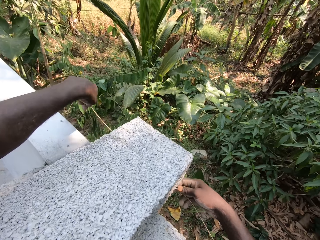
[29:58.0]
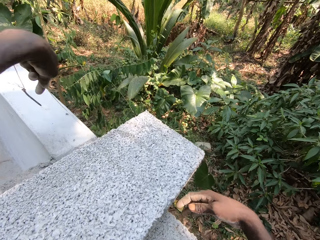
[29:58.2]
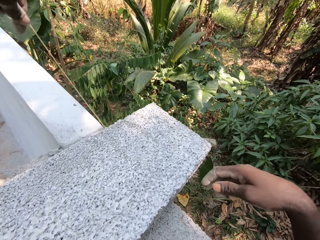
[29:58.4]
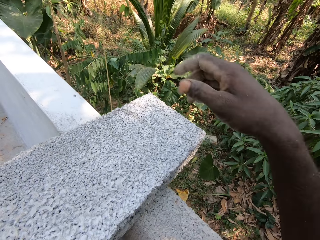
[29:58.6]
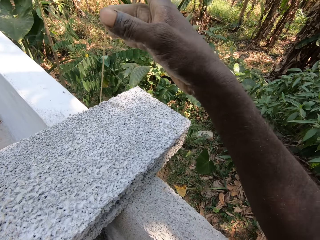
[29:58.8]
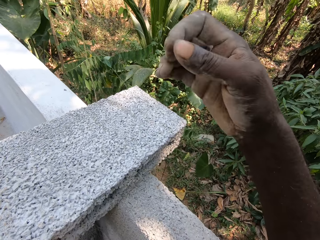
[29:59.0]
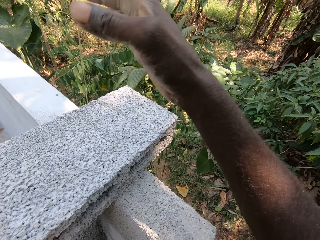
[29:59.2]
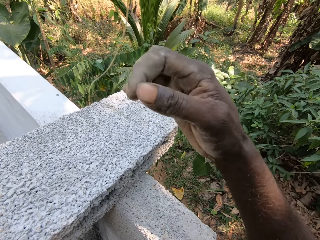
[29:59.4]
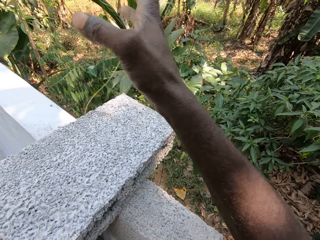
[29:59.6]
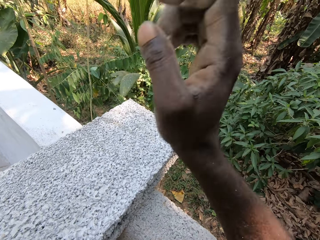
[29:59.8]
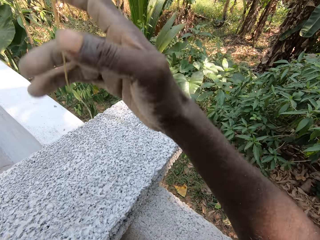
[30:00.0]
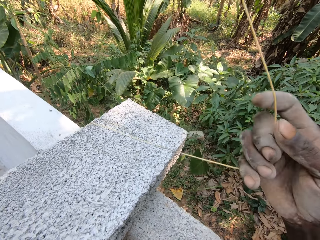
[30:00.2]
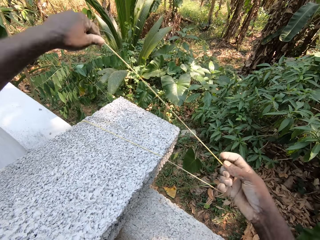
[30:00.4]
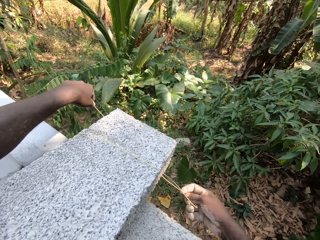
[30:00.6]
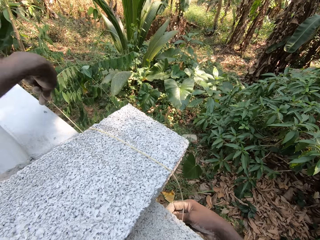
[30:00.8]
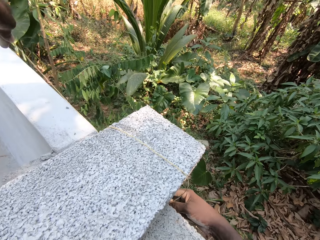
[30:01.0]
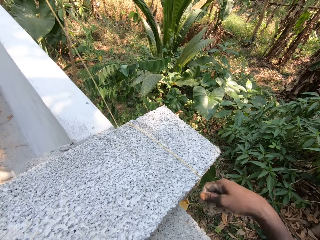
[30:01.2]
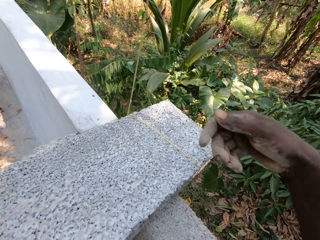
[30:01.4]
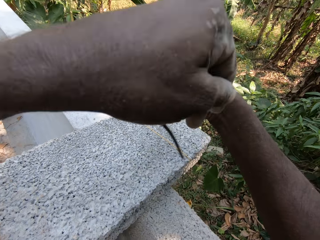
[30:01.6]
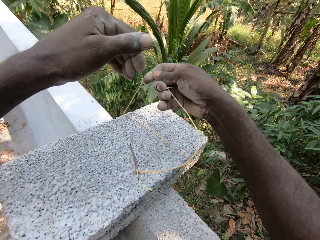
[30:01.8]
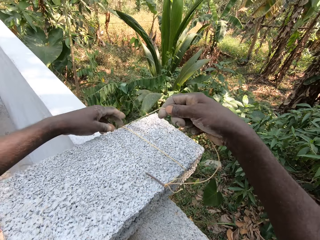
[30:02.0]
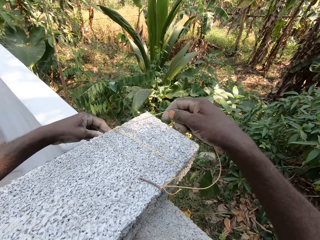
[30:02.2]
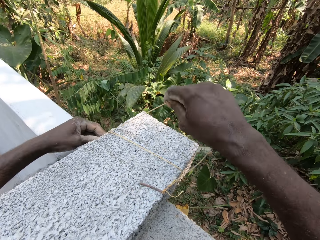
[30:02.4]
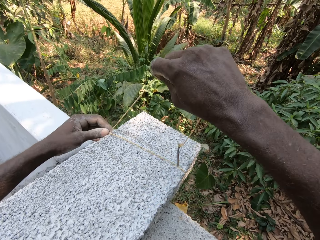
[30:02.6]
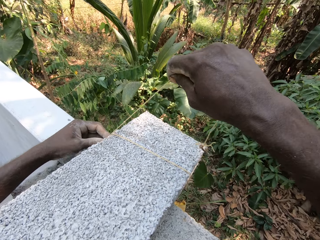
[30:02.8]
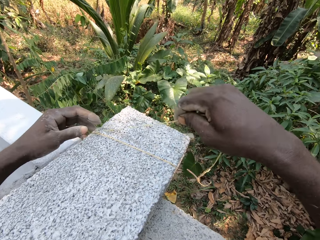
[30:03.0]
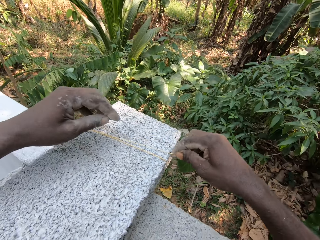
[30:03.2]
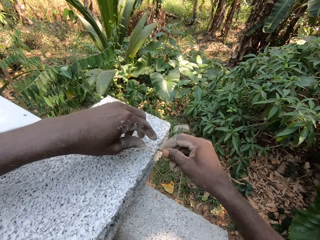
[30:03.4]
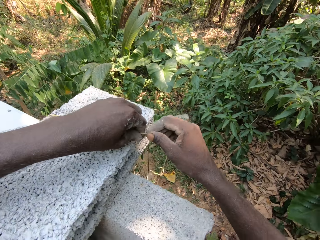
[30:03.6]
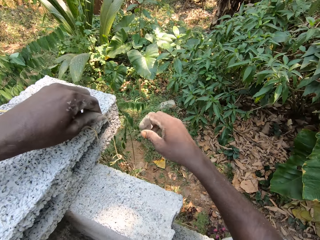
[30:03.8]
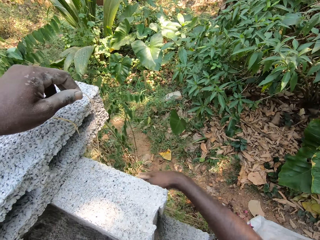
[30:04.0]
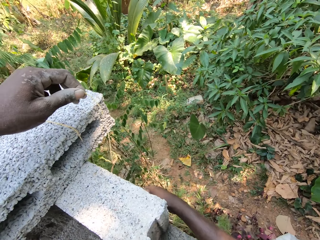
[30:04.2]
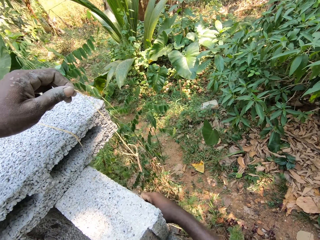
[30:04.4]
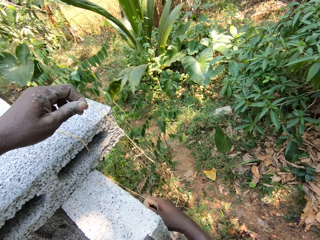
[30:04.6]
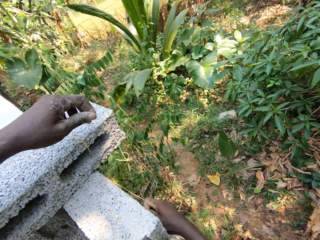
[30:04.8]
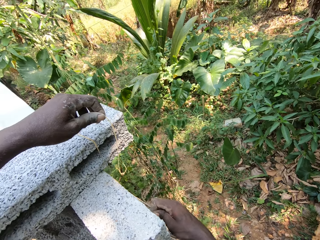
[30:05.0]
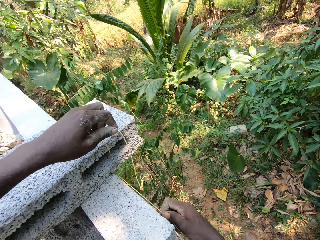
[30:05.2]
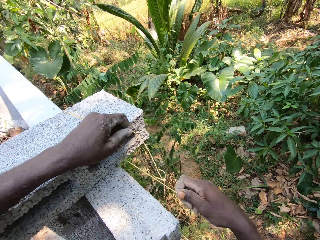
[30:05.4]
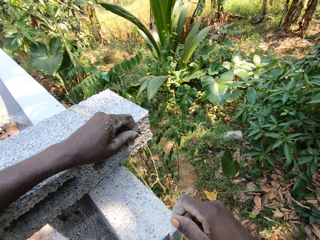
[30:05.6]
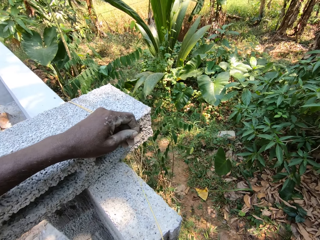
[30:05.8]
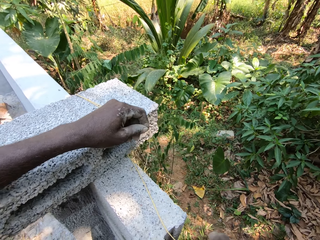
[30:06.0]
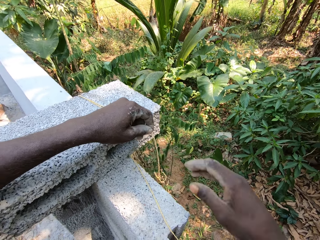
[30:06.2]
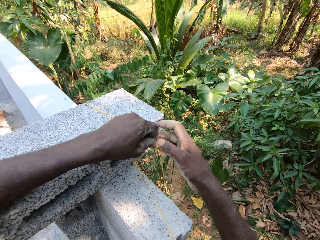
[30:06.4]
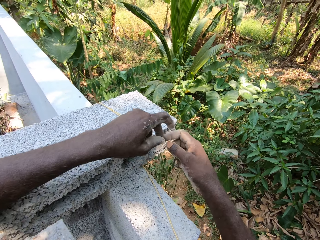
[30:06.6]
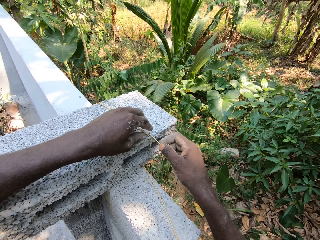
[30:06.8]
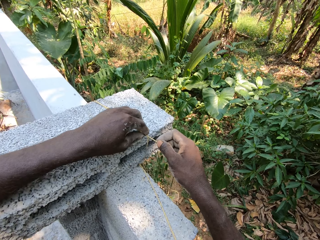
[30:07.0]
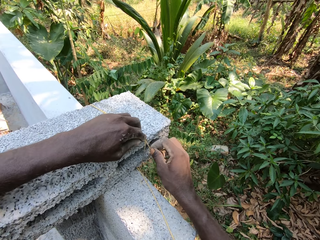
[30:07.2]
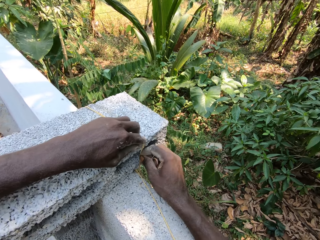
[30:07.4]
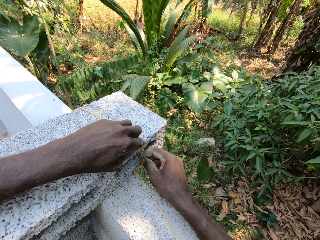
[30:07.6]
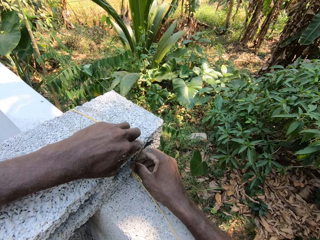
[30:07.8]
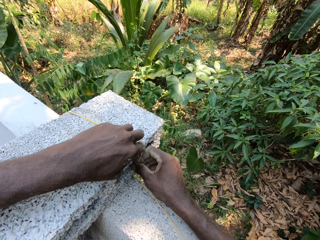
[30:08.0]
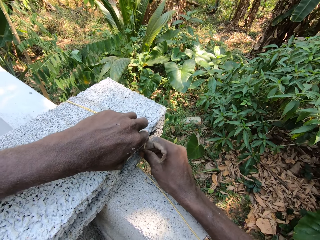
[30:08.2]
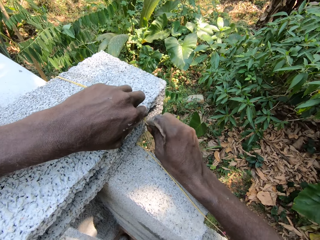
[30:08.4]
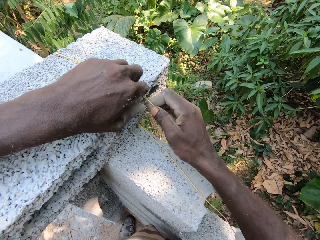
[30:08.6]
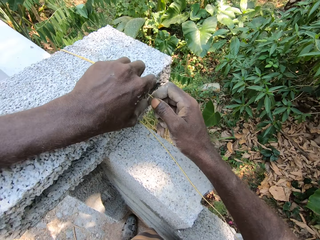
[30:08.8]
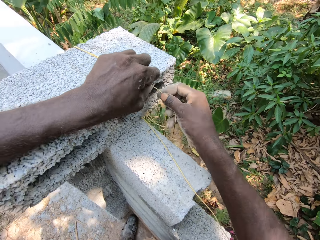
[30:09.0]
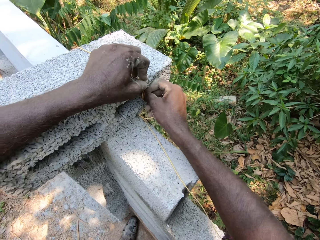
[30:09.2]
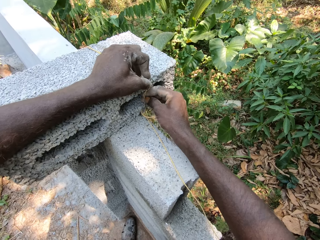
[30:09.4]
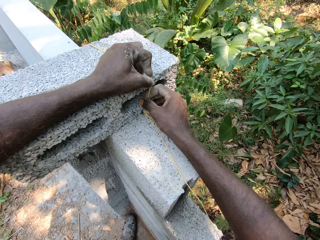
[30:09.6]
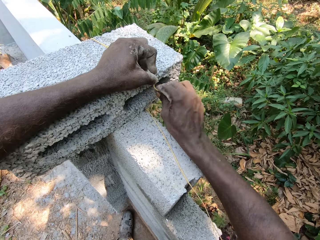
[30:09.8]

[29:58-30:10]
The camera wearer measures the bricks with the rope. He ties the rope around the brick on the fence with his hands.

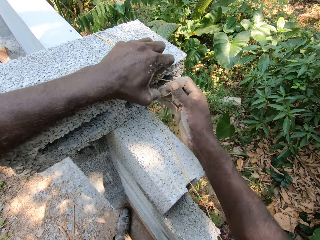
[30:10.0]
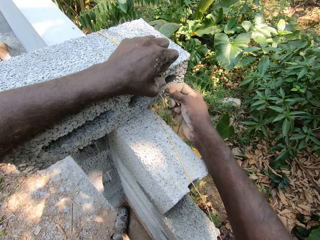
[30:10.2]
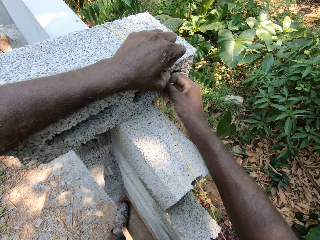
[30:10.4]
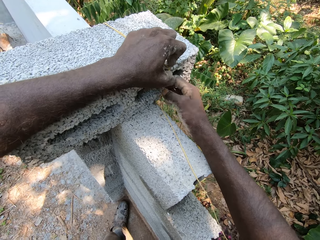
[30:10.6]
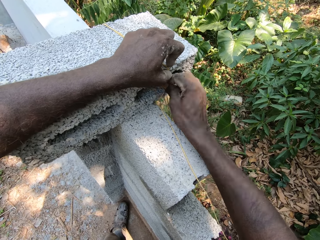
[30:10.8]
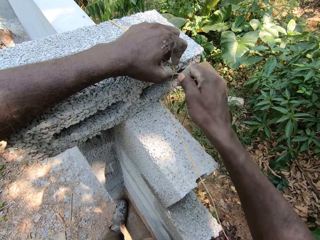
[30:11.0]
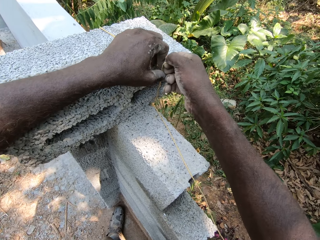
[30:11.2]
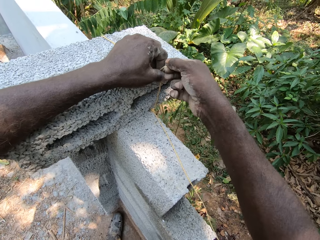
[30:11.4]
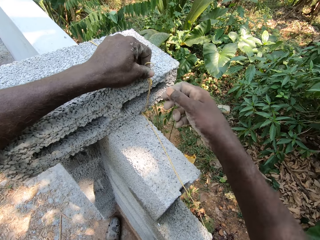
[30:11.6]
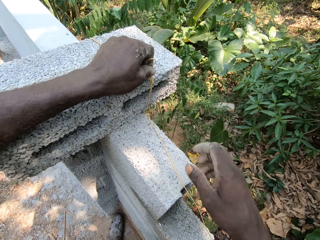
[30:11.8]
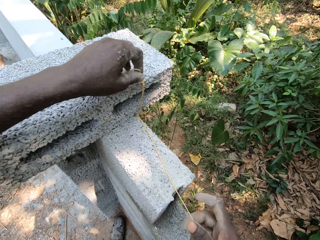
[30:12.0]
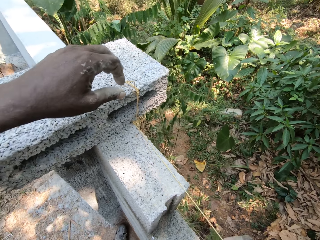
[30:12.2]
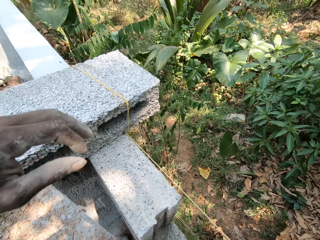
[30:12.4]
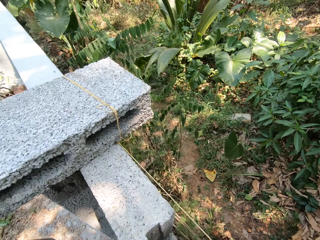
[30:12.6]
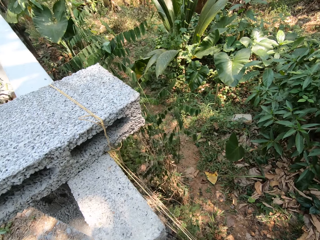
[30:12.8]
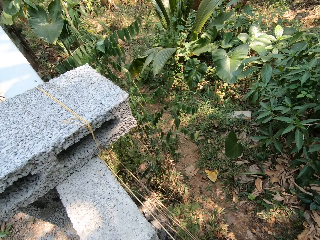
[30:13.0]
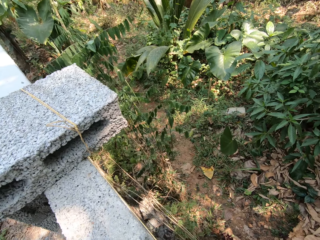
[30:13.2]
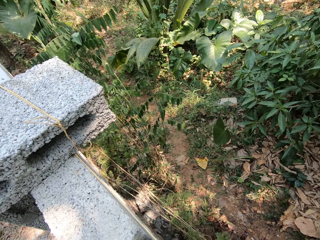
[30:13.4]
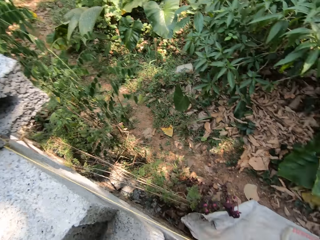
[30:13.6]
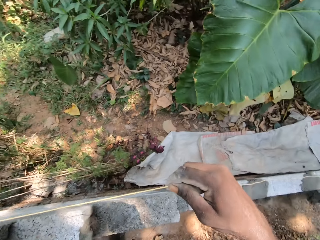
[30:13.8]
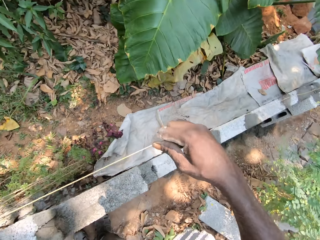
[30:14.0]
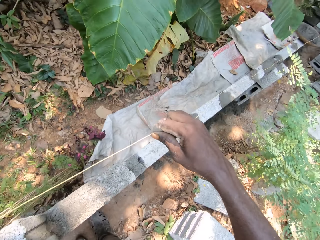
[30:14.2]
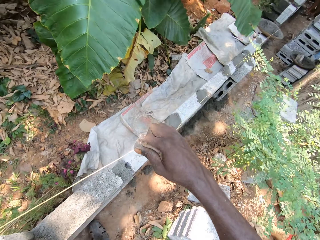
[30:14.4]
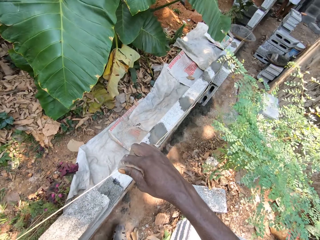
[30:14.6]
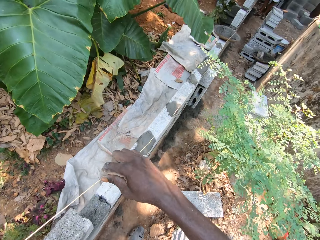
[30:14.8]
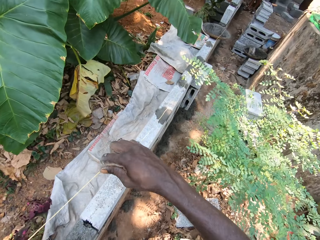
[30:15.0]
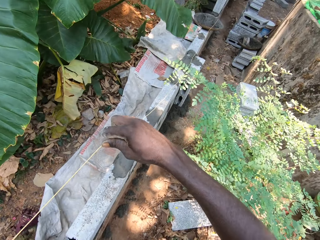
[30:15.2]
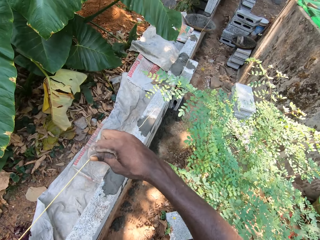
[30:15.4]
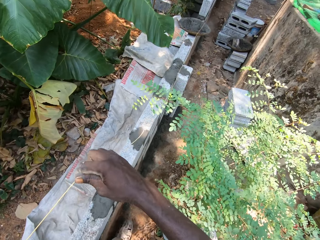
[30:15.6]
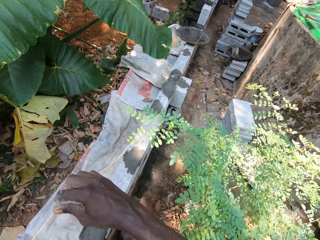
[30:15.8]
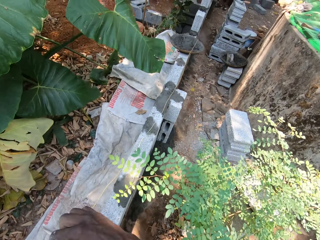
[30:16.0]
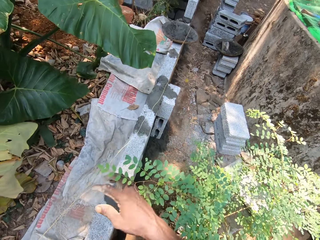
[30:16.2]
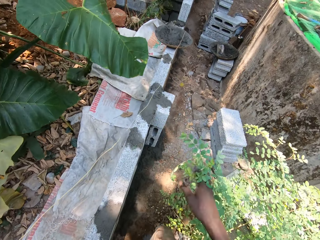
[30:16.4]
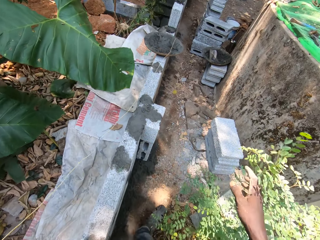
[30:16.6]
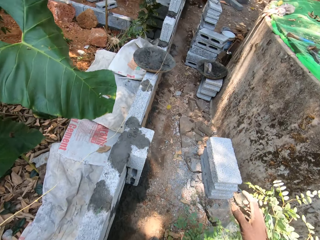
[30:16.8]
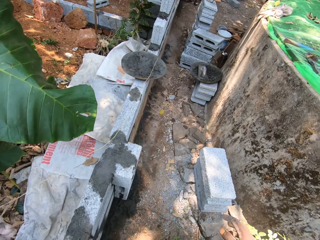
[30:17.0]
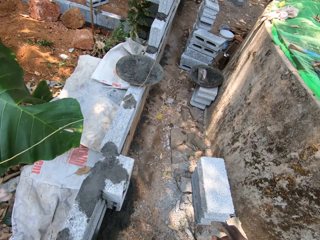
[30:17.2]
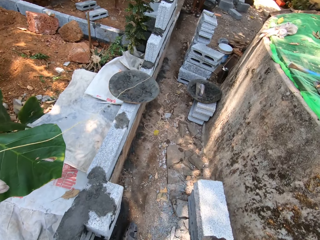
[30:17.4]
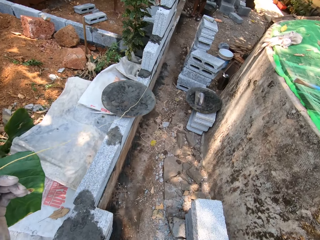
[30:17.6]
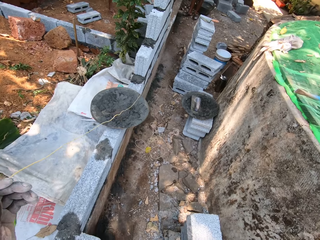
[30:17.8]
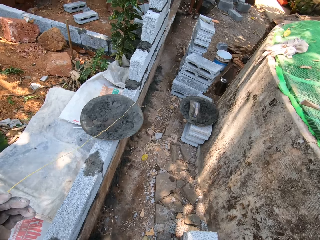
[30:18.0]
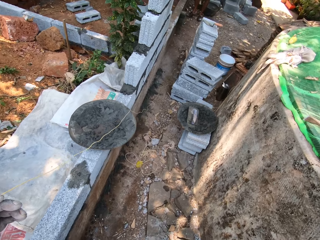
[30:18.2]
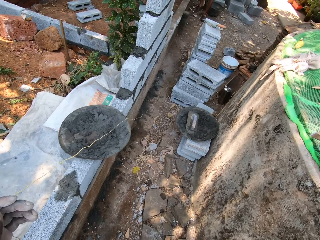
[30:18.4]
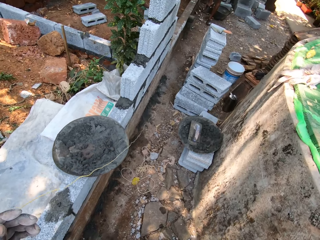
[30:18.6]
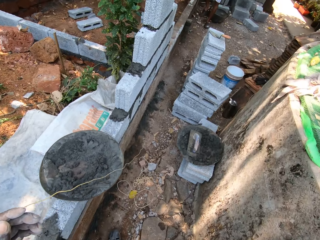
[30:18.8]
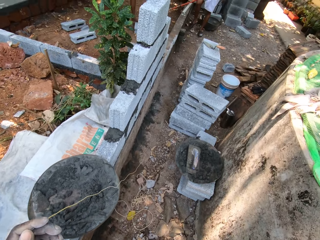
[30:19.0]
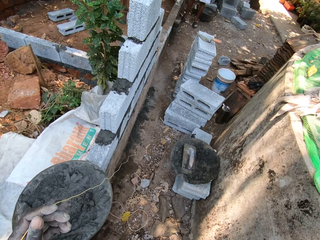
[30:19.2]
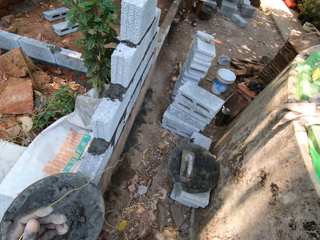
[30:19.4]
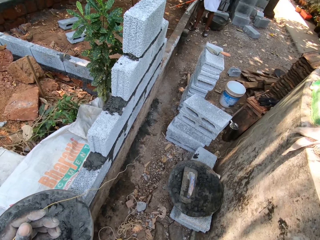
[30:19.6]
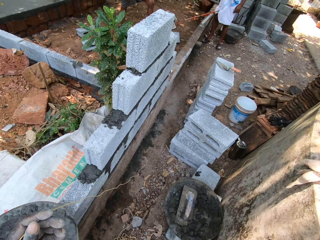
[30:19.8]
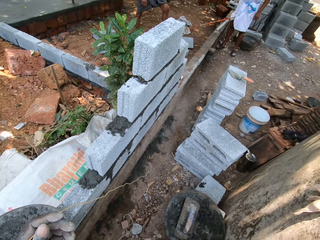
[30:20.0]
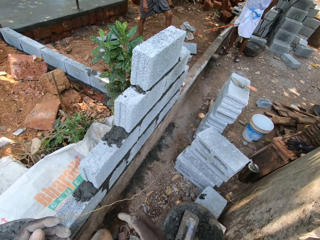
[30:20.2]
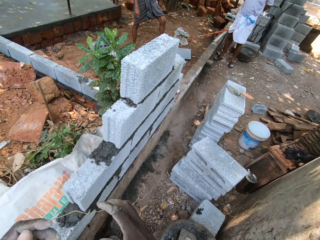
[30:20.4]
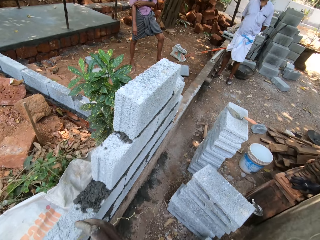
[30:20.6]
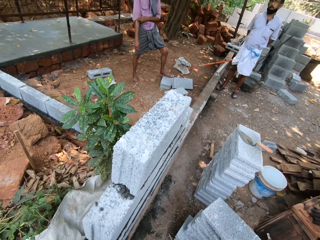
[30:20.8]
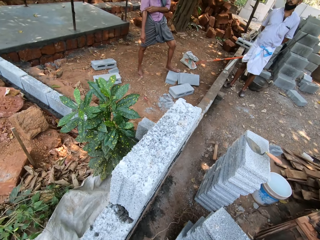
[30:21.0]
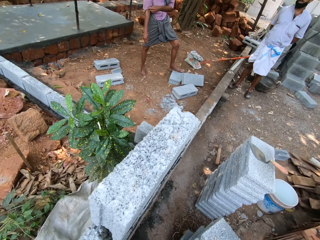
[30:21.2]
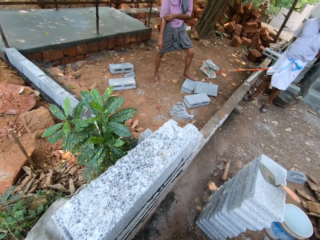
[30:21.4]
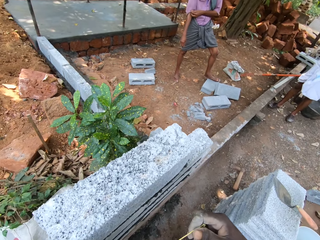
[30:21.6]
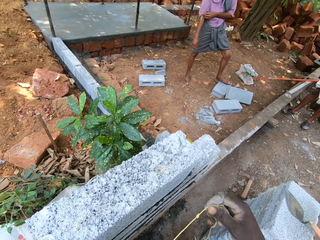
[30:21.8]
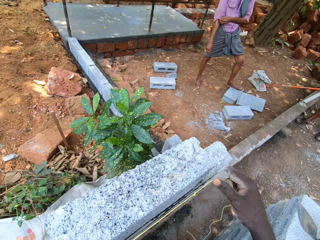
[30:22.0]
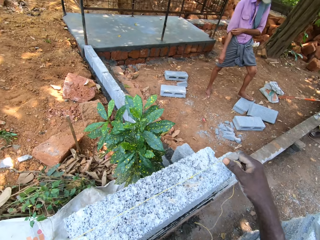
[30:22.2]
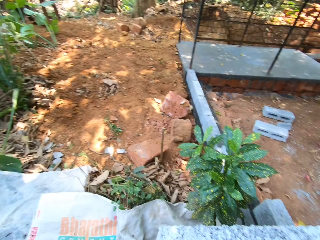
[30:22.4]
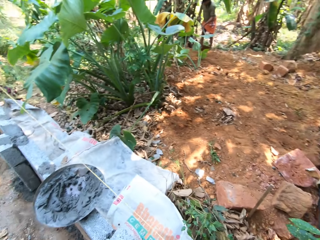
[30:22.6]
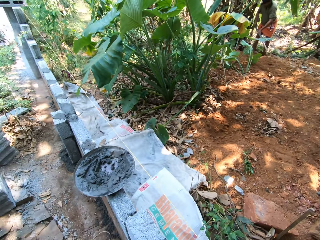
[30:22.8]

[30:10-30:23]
The camera wearer moves his right hand around the rope. He removes his right hand from the rope. He walks towards the bricks. He moves his left hand around the rope. He adjusts the rope with his right hand.
